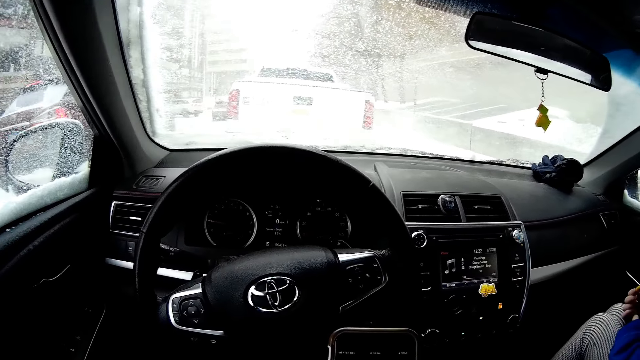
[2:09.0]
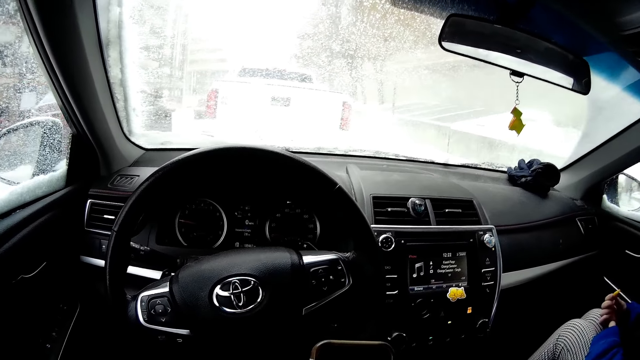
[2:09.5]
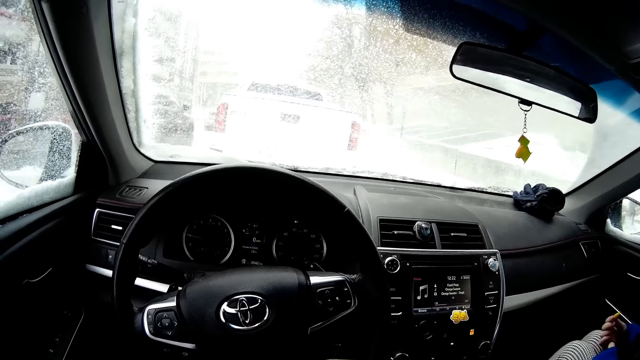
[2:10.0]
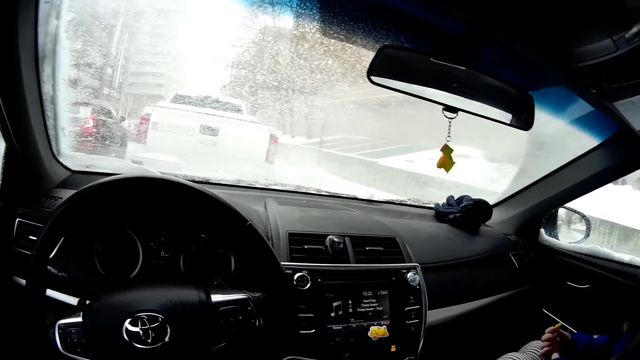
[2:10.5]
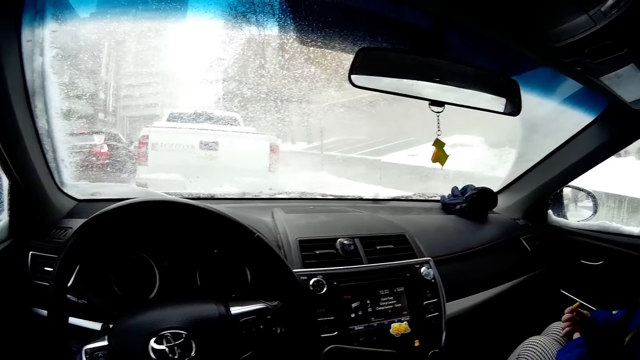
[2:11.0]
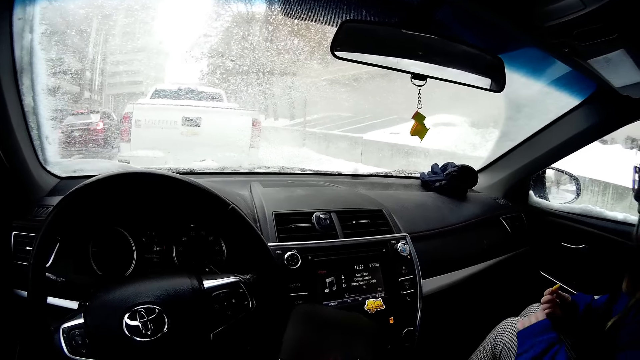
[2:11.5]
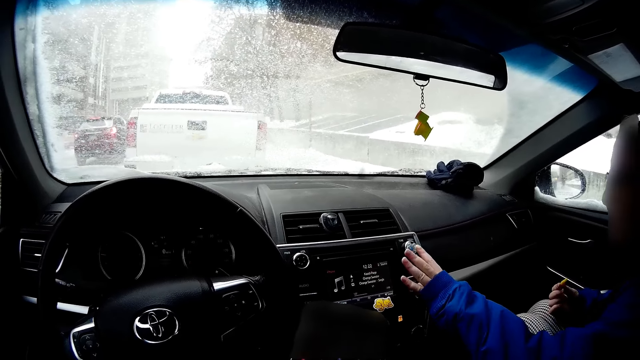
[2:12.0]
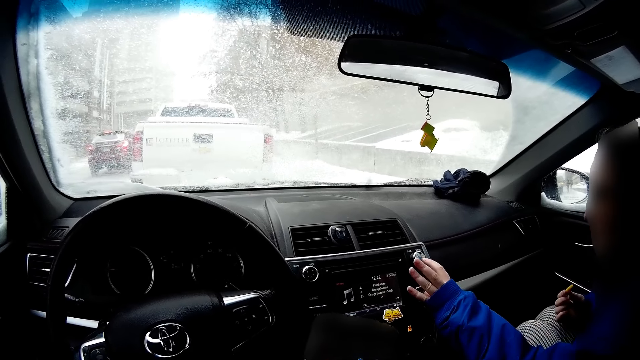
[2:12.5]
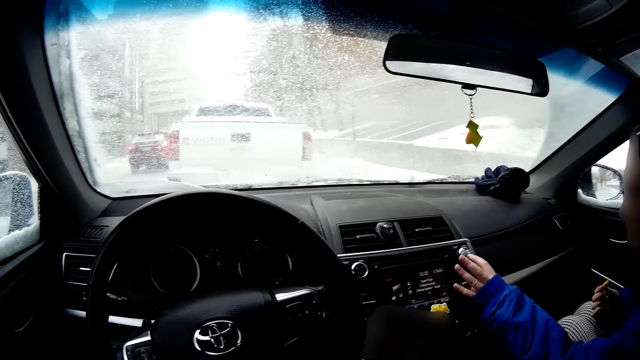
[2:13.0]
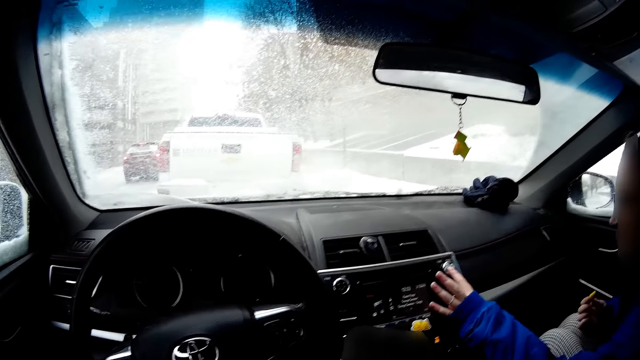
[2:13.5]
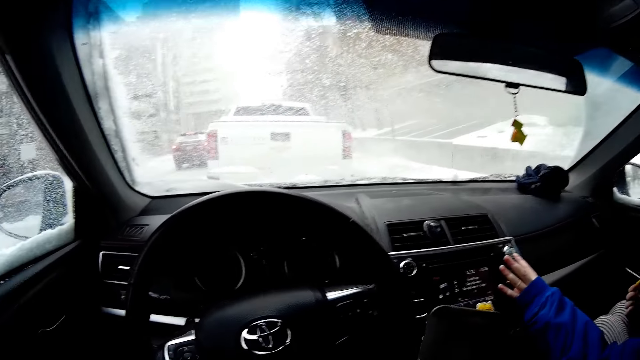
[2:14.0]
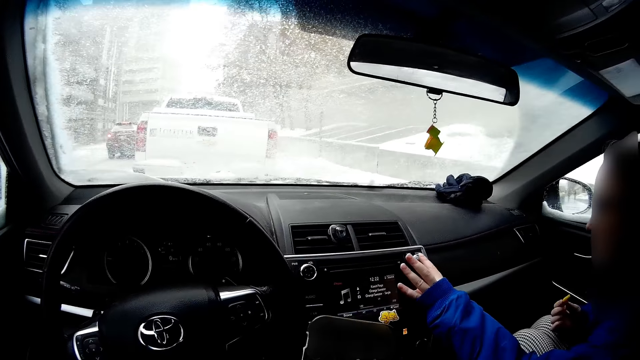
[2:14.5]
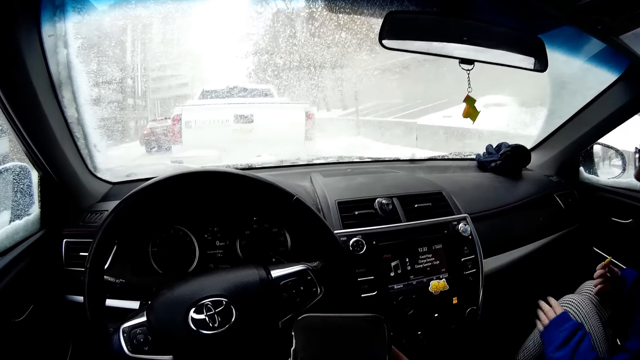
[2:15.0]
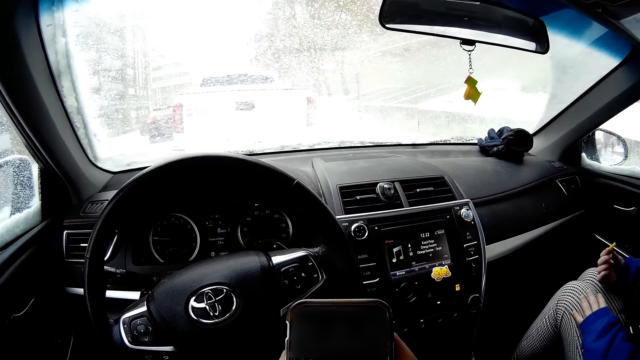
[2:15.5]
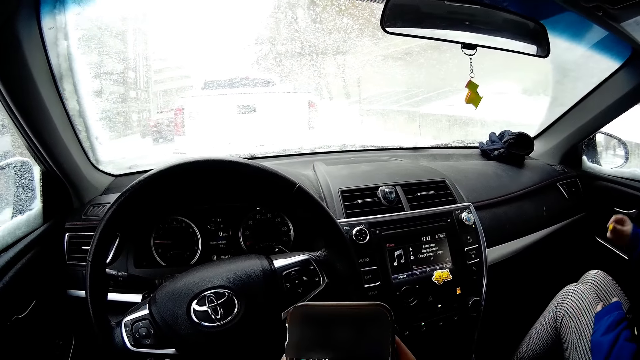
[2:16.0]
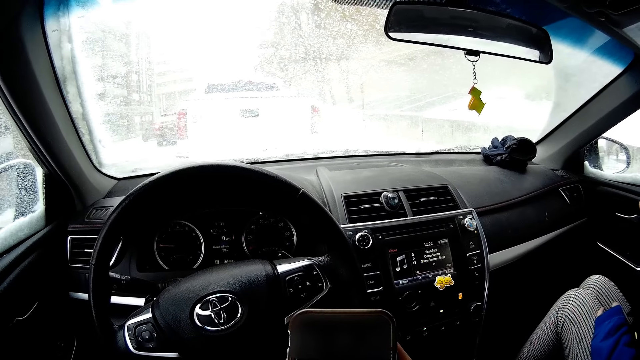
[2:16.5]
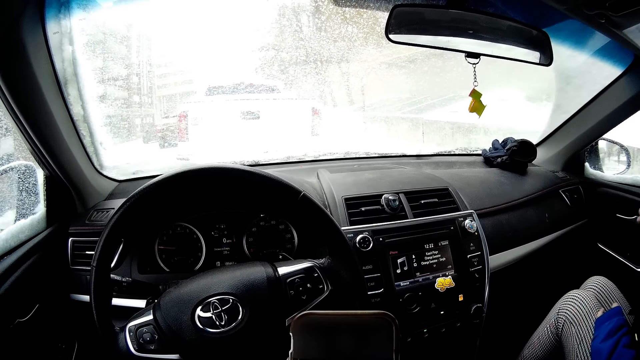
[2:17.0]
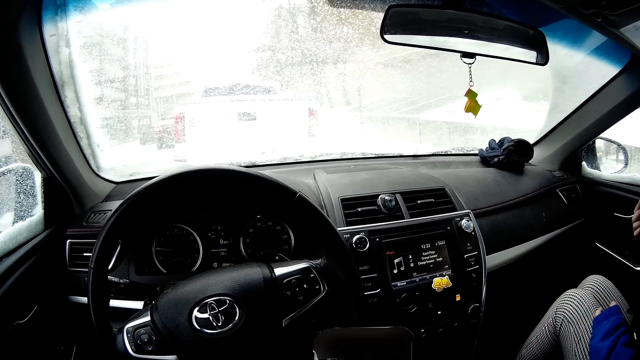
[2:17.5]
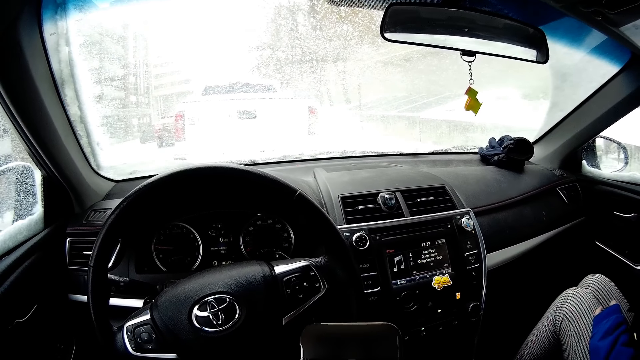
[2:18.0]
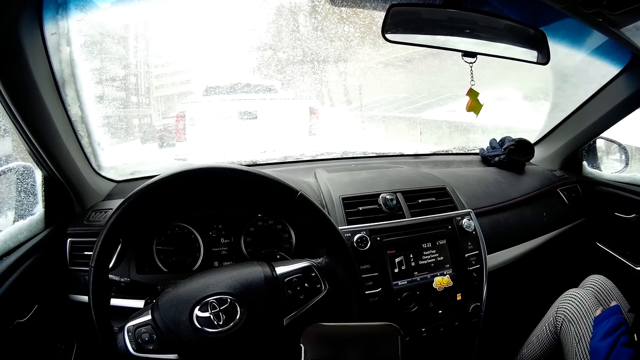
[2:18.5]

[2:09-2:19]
A lady adjusts the volume. The lady moves the hand. The lady eats something.

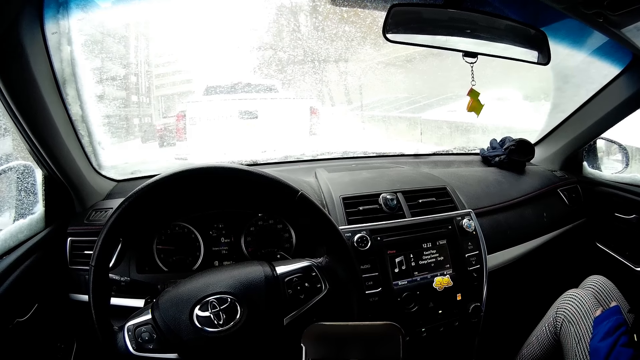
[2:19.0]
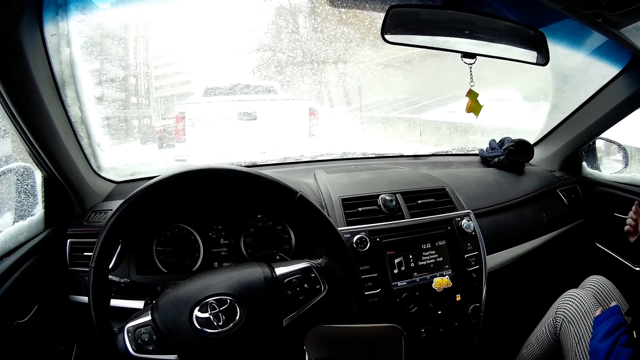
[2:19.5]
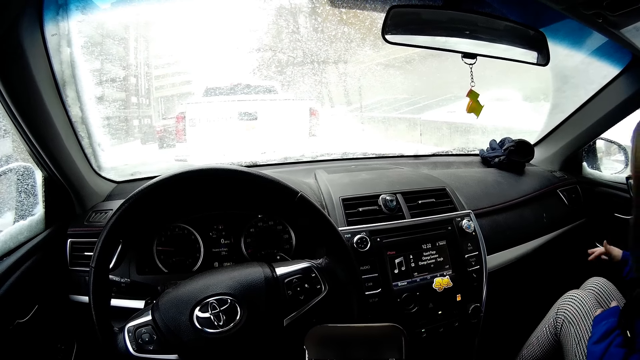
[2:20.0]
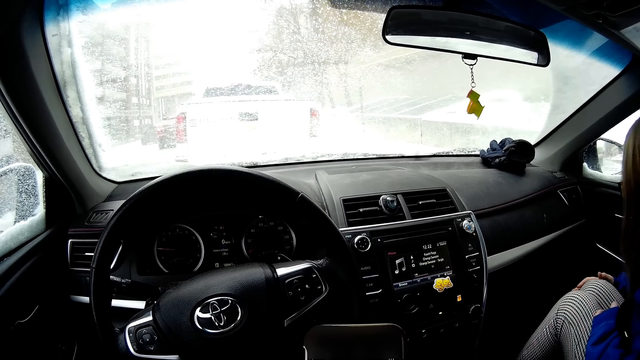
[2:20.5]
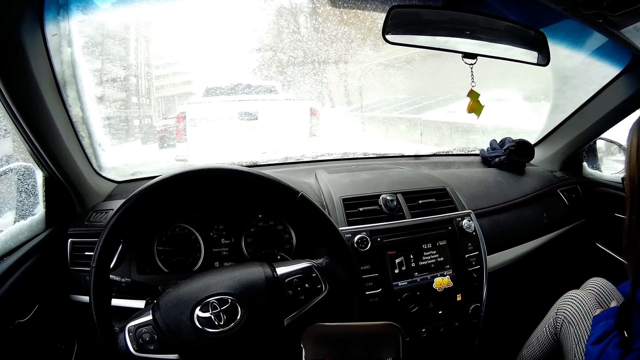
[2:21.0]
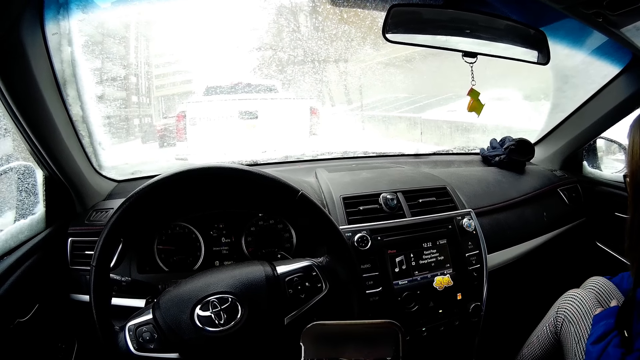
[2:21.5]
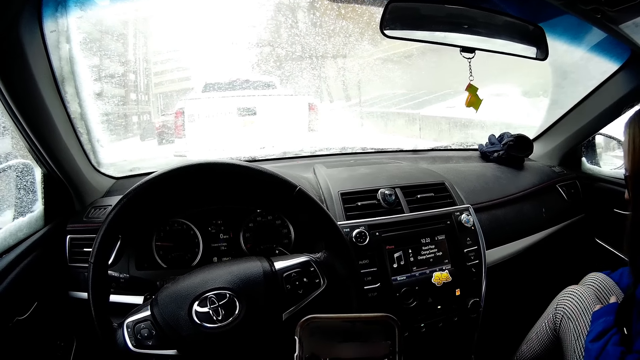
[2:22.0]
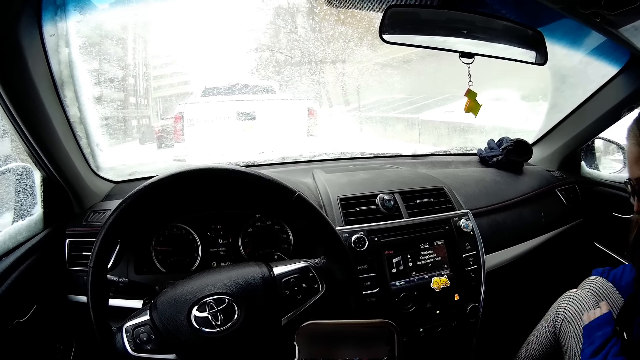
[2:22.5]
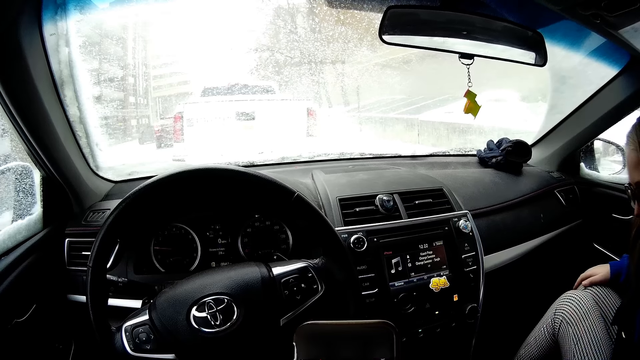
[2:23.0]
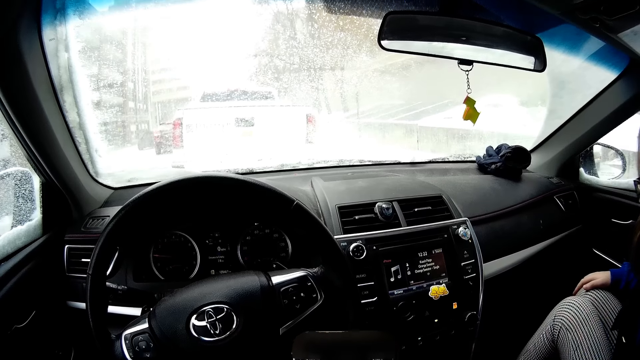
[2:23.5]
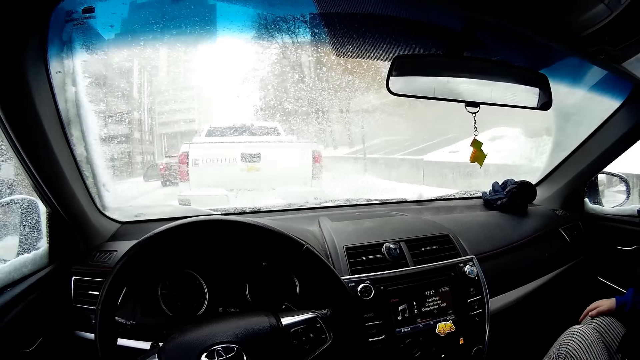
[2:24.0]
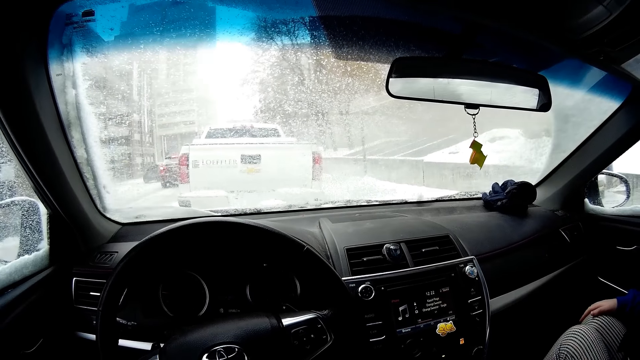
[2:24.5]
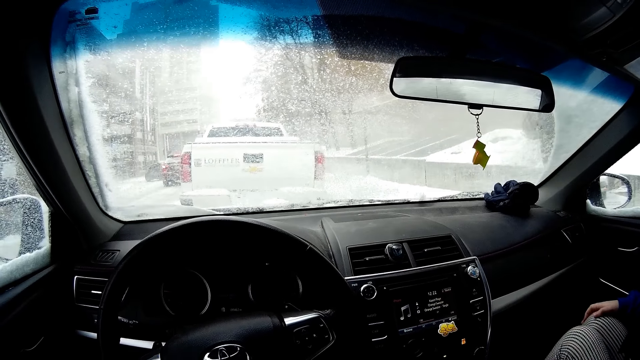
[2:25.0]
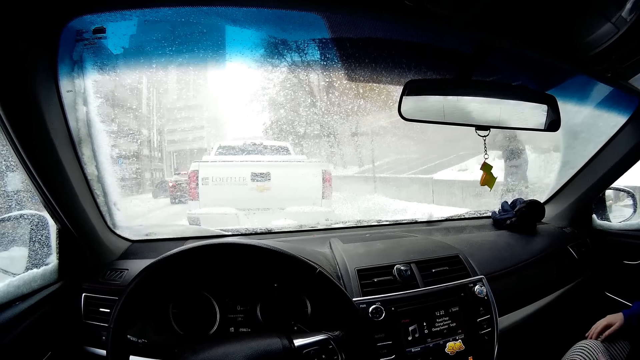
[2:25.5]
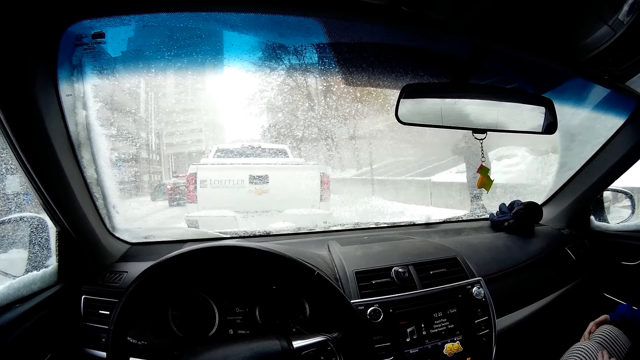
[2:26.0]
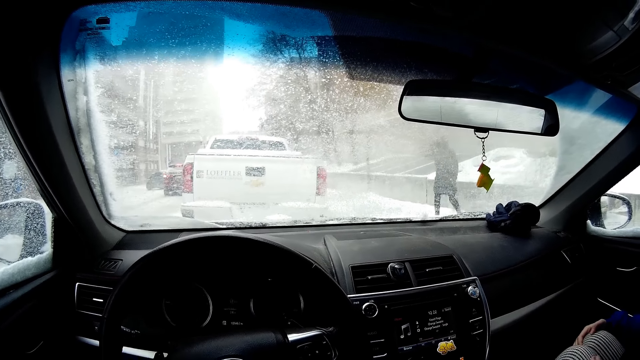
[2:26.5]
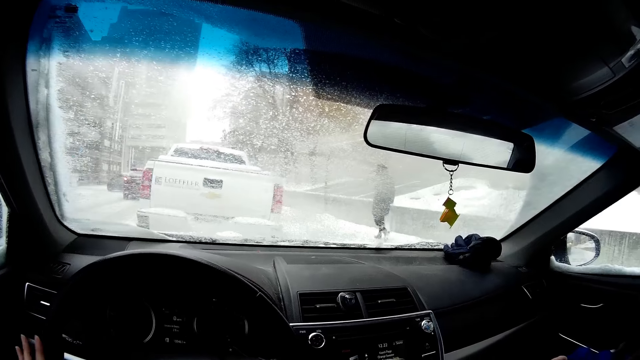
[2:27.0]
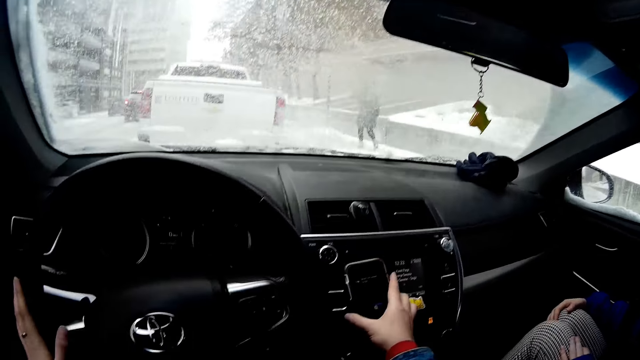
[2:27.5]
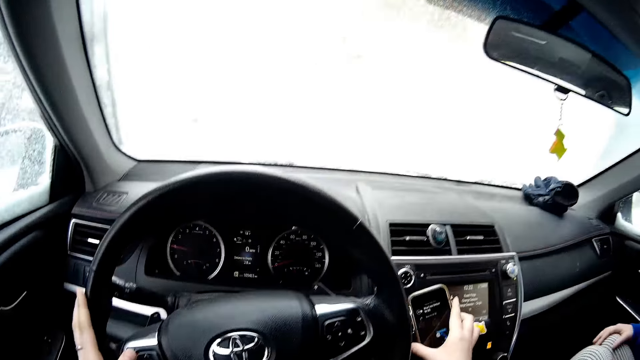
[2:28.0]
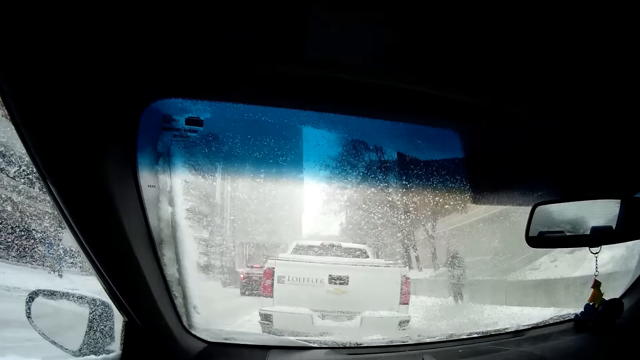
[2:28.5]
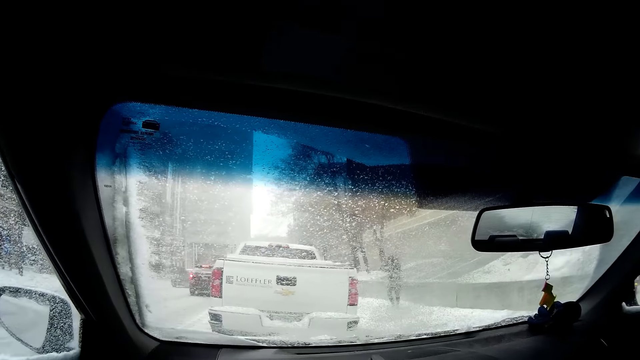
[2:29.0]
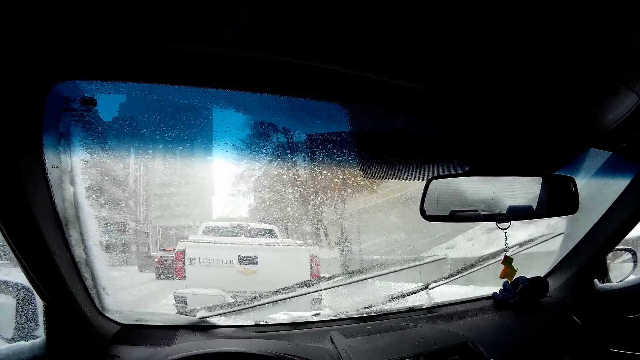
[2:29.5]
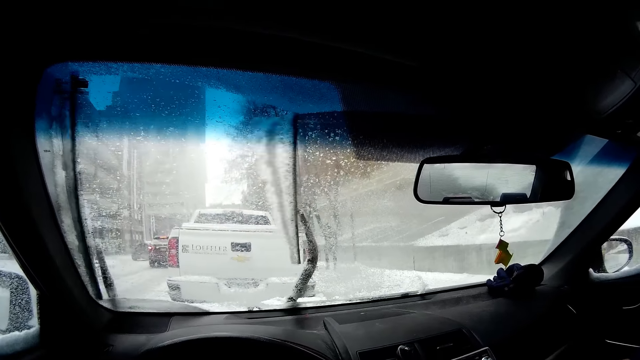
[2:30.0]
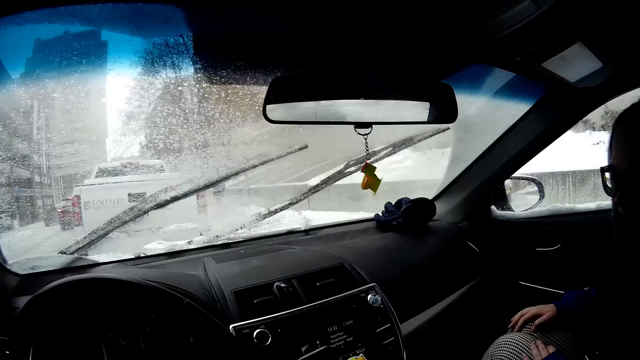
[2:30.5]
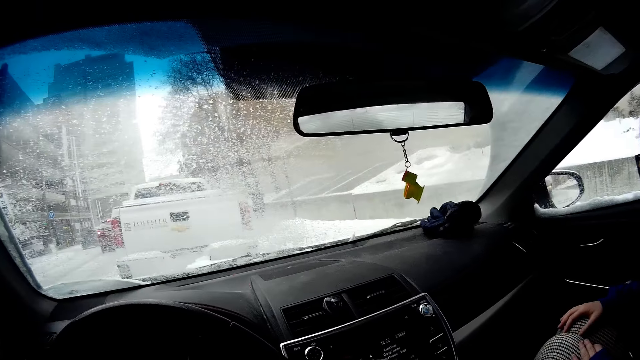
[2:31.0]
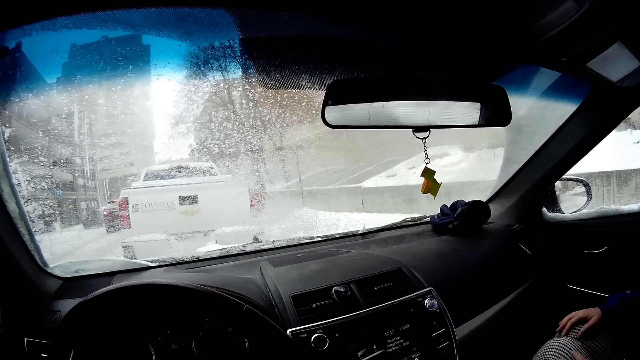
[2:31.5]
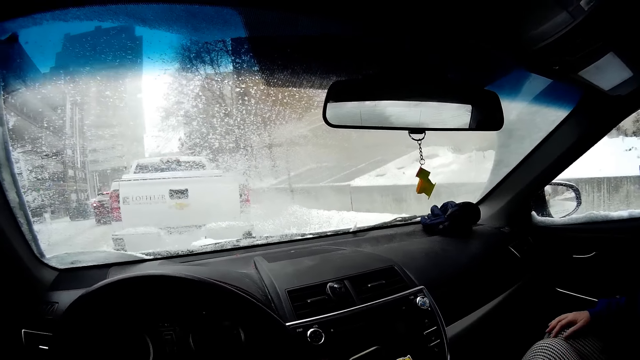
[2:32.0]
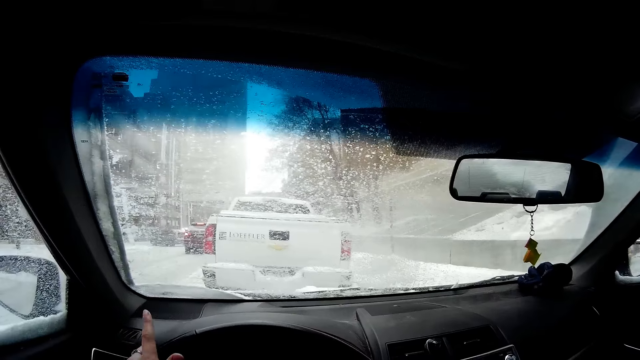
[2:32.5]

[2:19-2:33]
A lady wipes the hand on the trouser. The camera wearer looks around. She touches the radio. She places the phone on its holder in the car with her right hand. She drives the car.
